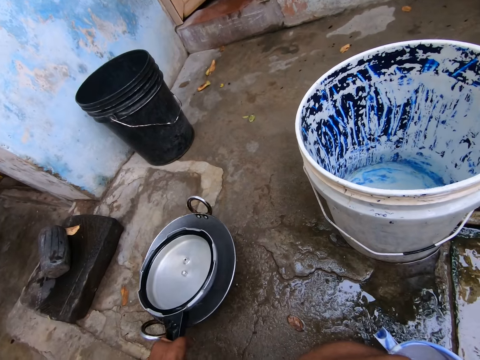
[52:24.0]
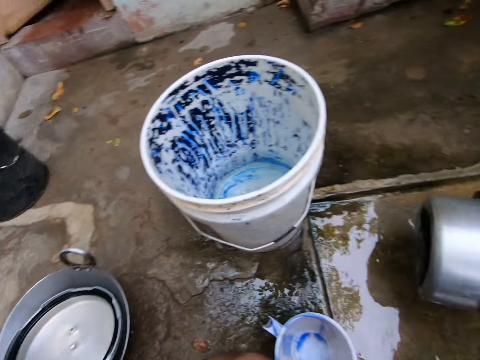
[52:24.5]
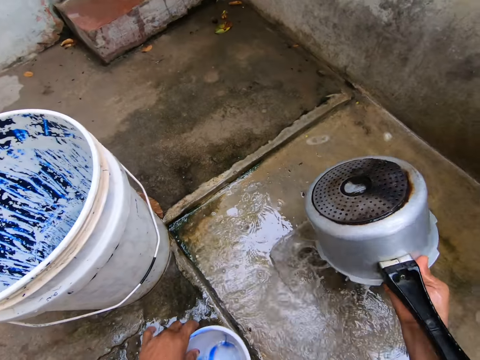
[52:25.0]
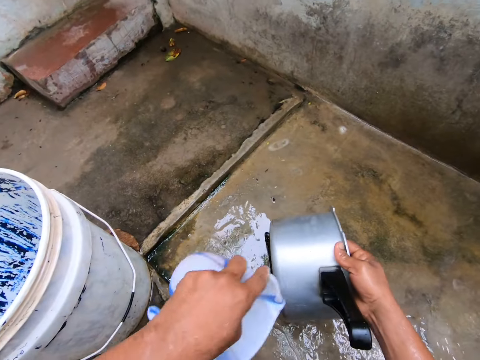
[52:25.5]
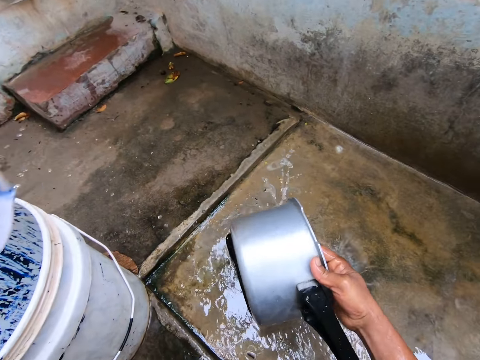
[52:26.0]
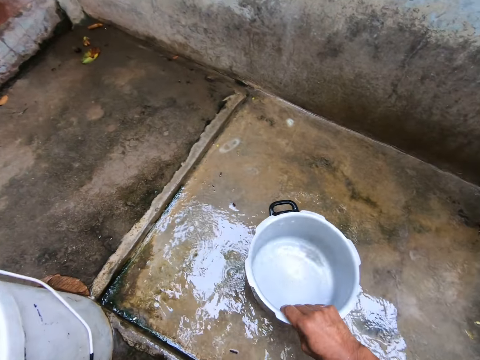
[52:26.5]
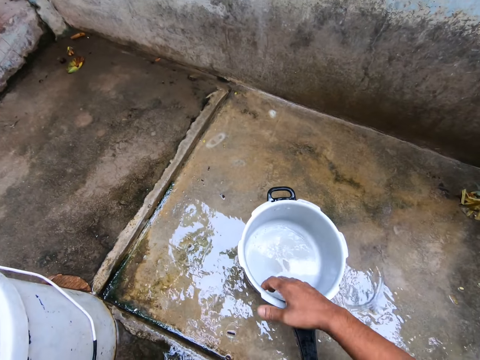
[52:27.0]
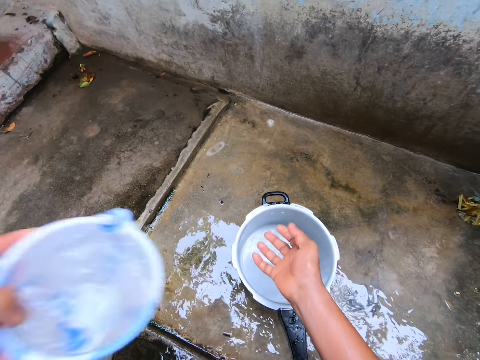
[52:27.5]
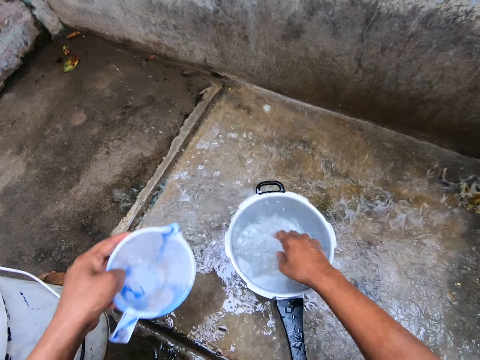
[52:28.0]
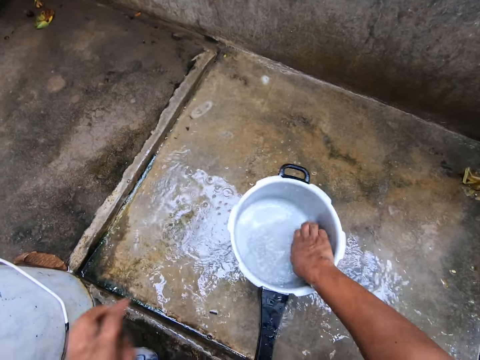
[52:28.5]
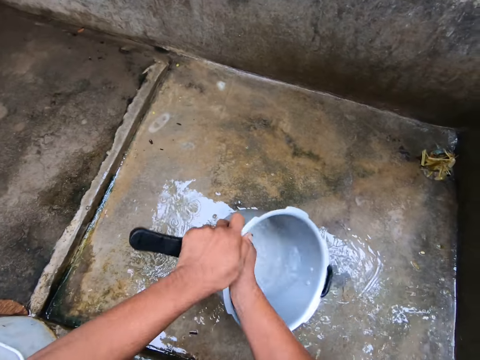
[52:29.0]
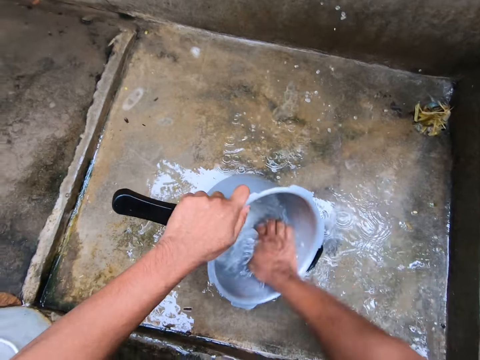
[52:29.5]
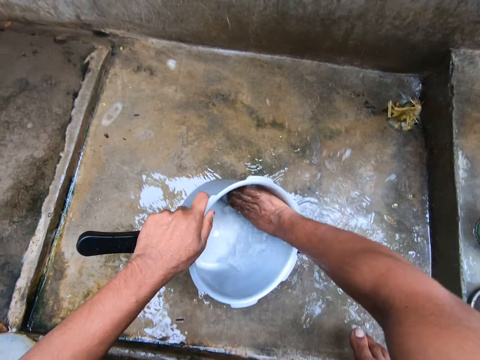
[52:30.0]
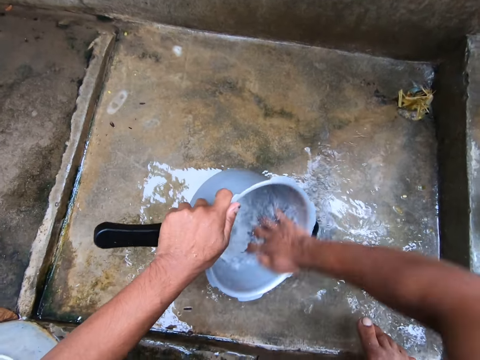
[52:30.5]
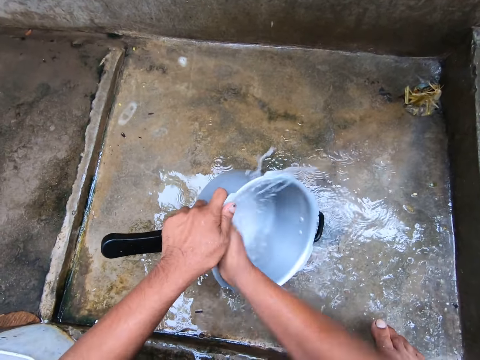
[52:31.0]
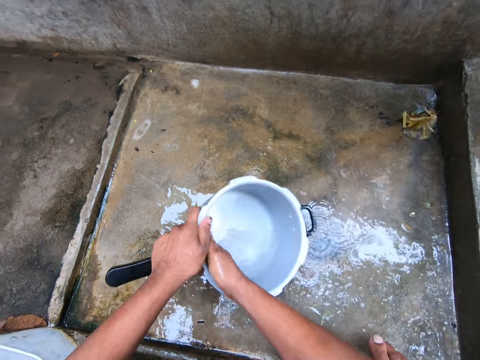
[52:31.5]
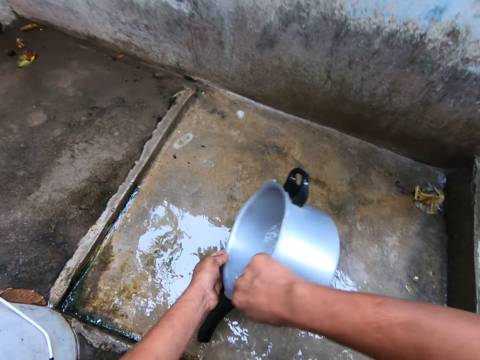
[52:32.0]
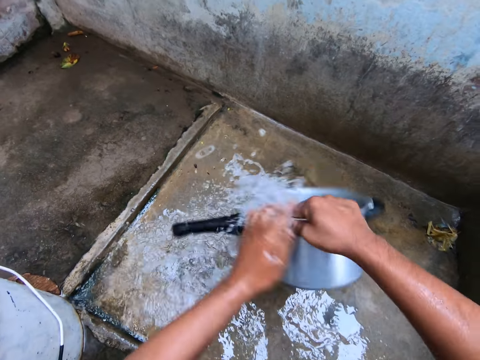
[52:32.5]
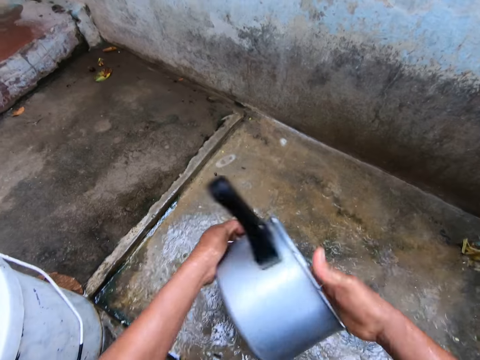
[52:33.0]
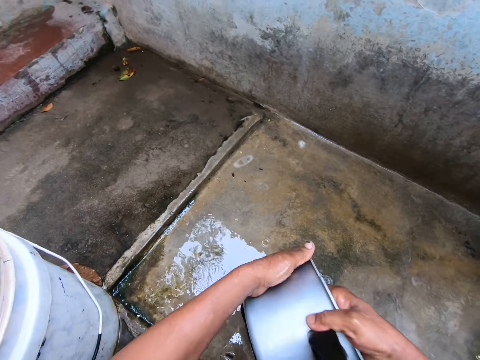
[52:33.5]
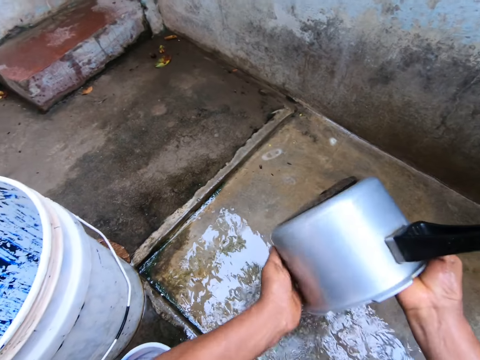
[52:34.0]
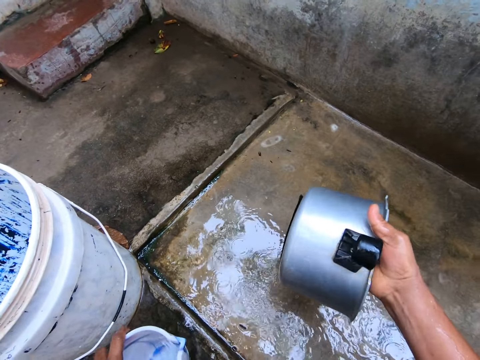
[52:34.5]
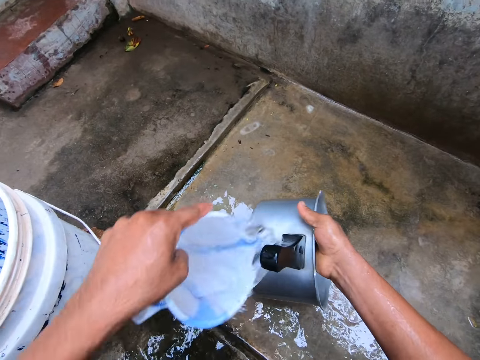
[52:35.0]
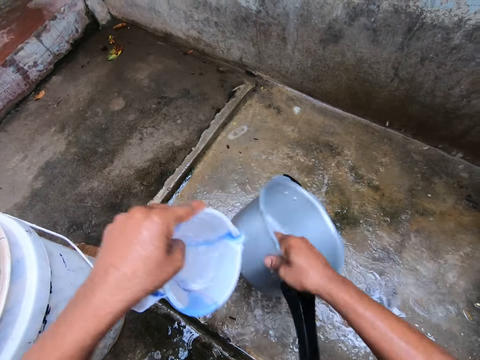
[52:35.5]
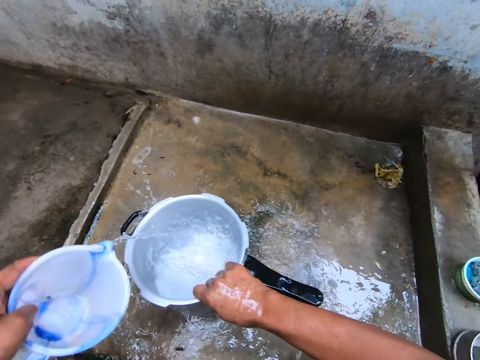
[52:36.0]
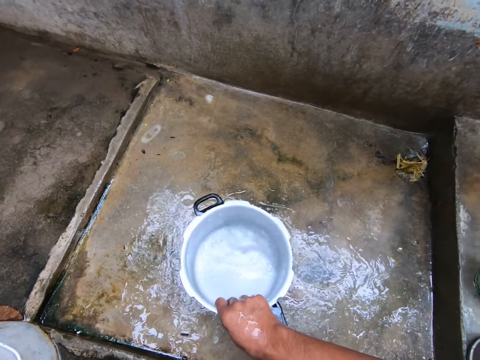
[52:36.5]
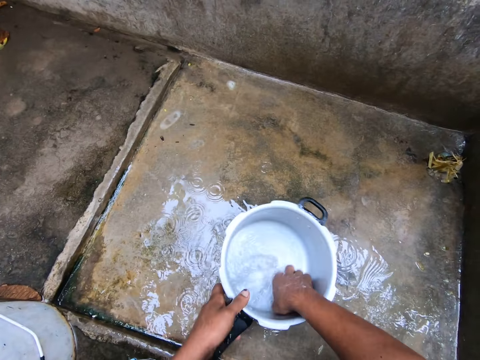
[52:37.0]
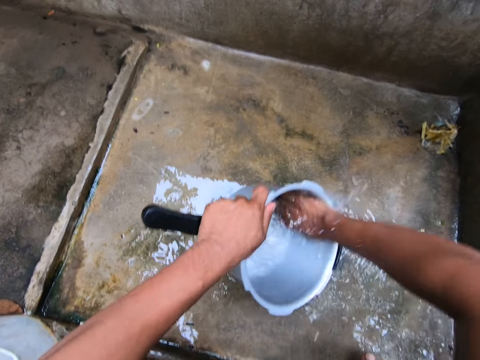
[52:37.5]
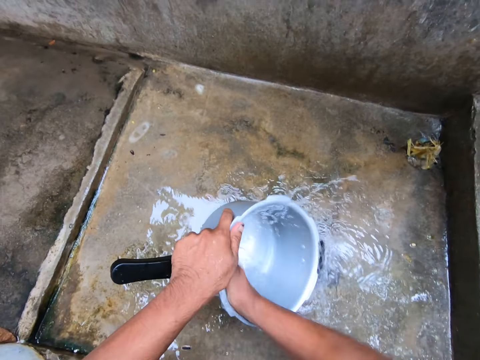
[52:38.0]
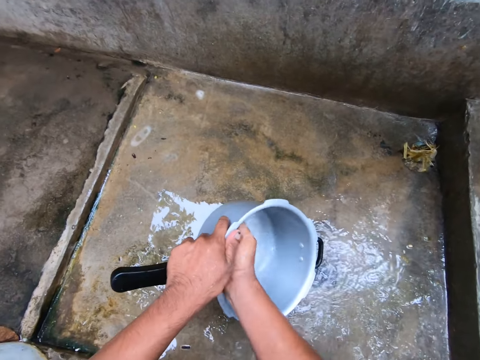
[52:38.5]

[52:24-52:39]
The camera wearer places the cooking pot lid in the deep frying pan. They pour water on the slab. They pick up a jug. They pour water on the cooking pot or pressure cooker's pot. They pour water in the cooking pot. They rinse the cooking pot. They pour water on the slab. They clean the cooking pot. They pick up the jug. They pour water on the cooking pot. They pour water in the cooking pot. They rinse the cooking pot.

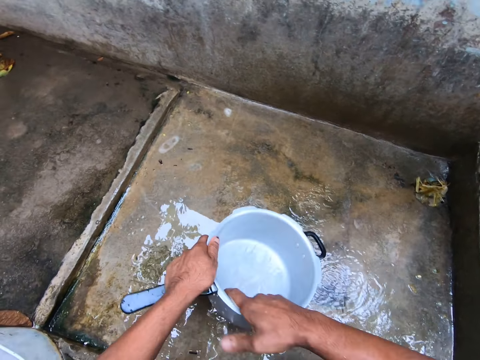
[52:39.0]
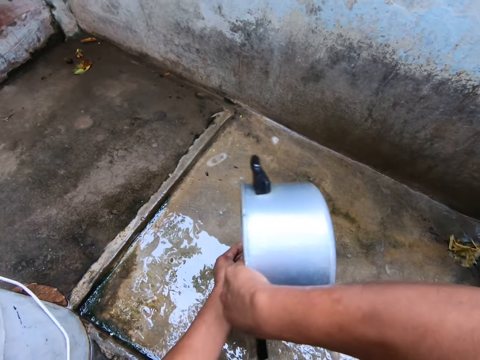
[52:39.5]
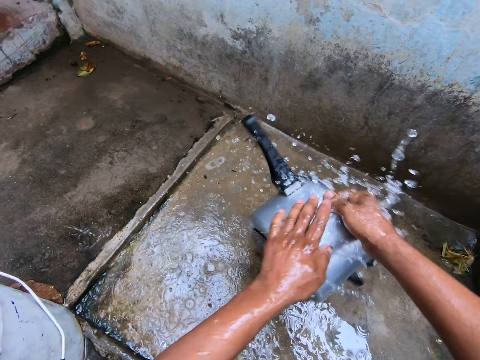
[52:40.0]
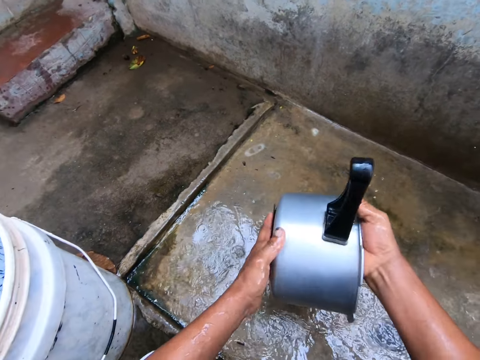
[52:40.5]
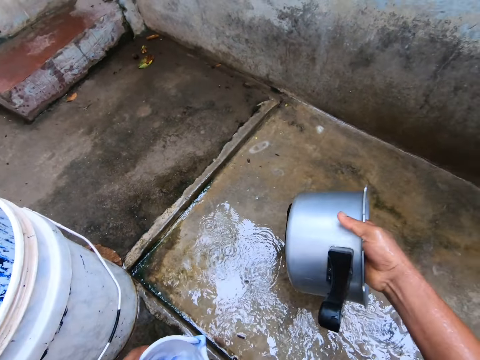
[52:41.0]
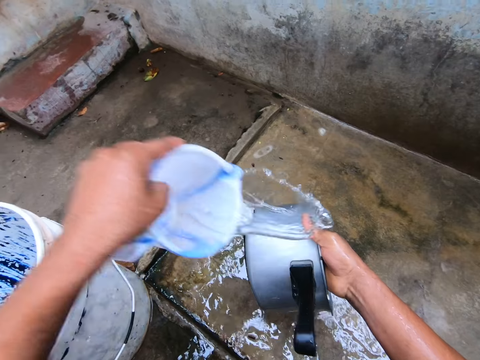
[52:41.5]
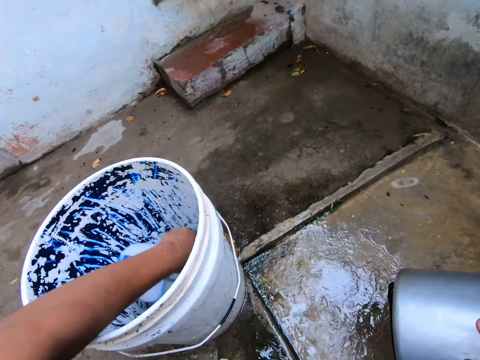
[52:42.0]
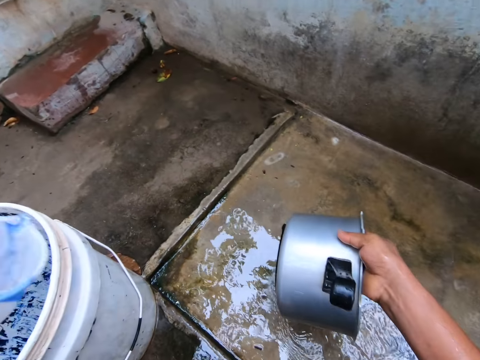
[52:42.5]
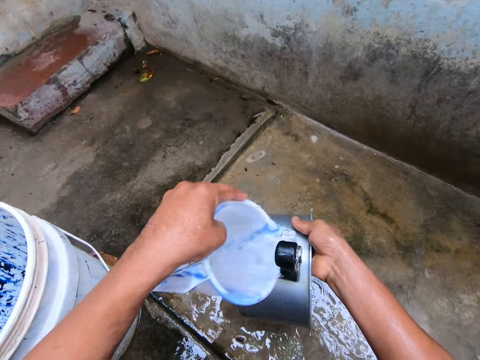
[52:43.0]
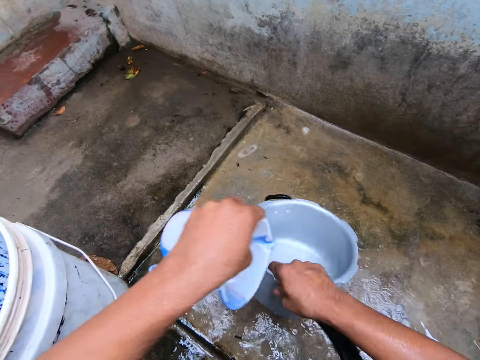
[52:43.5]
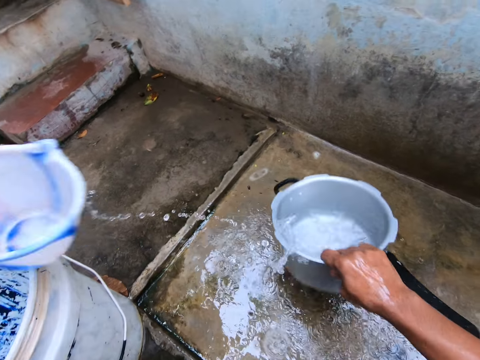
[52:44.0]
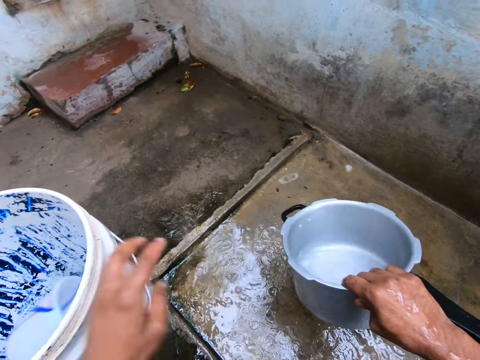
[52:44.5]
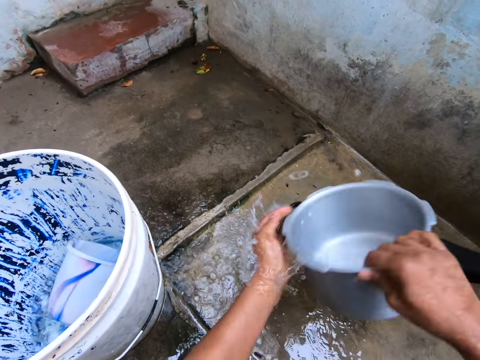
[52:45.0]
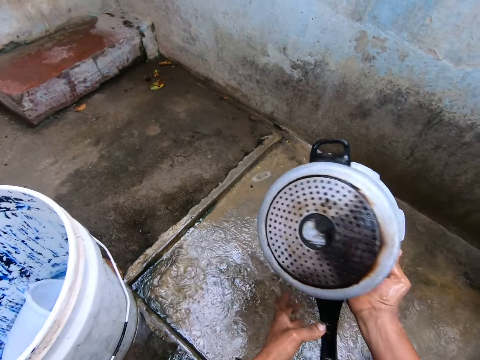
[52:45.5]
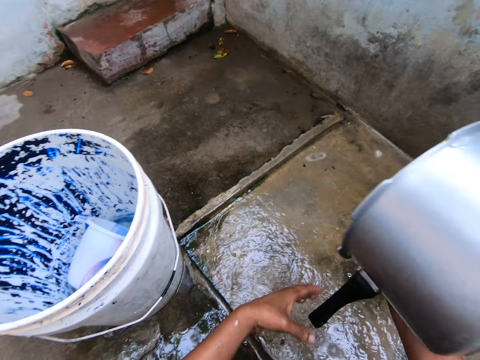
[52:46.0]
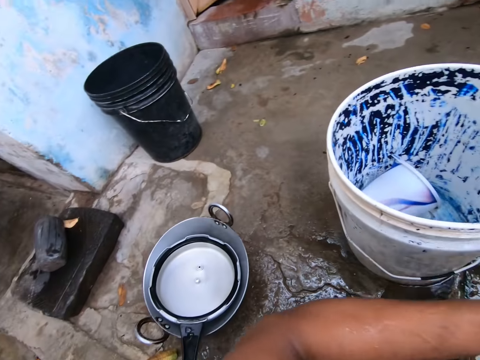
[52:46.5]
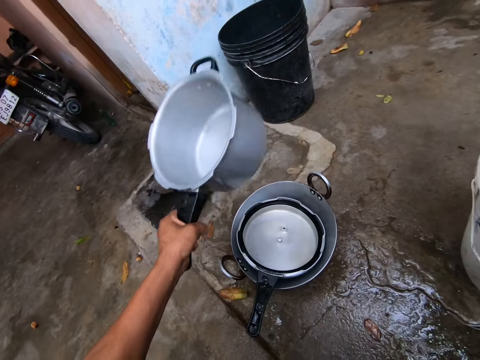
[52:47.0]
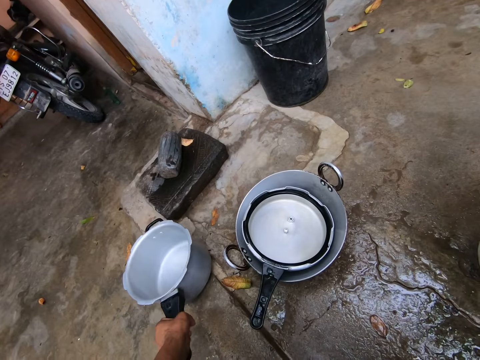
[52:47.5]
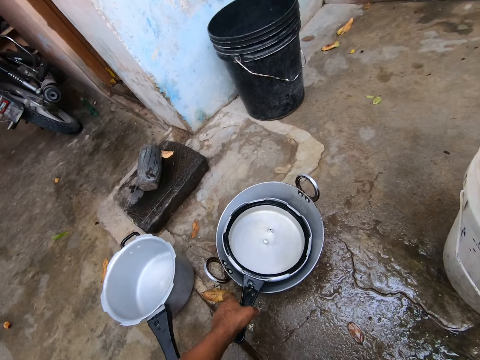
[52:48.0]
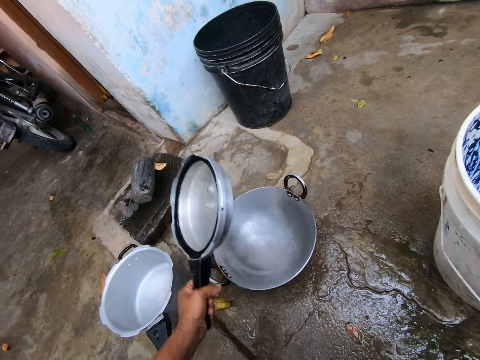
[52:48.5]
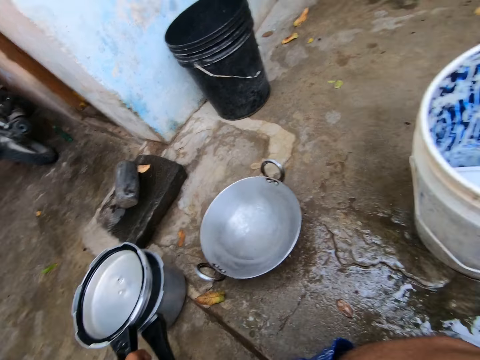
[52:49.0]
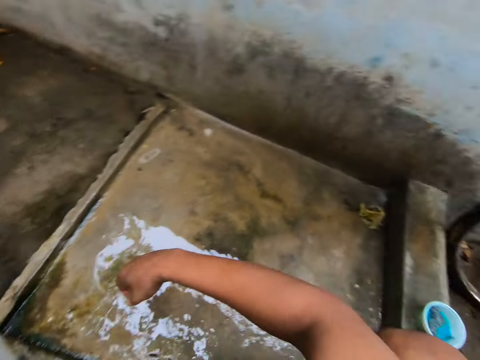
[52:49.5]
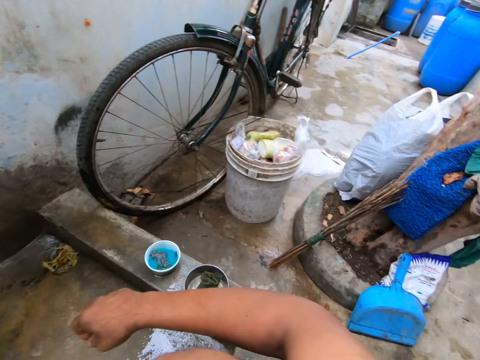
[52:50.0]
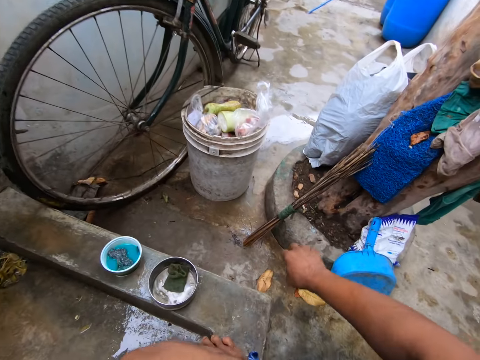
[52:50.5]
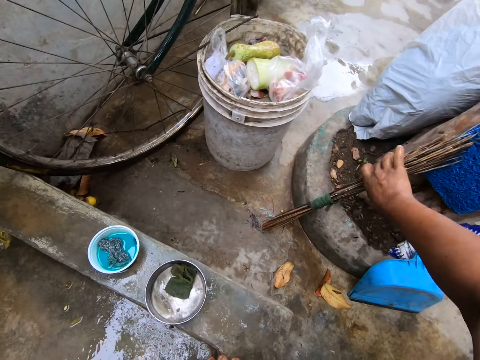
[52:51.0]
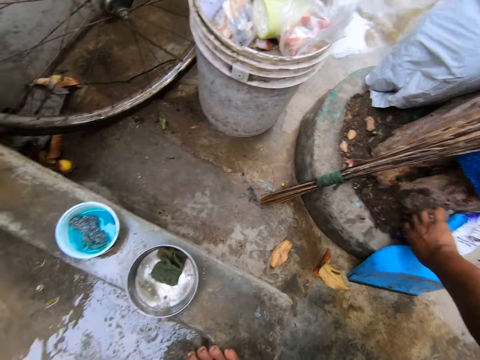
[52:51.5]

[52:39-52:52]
The camera wearer pours water on the slab. They clean the cooking pot. They pick up a jug. They pour water on the cooking pot. They fetch water with the jug in the bucket. They rinse the pressure cooker's pot. They pour water on the cooking pot. They pour water in the cooking pot. They drop the jug in the bucket. They rinse the pressure cooker's pot. They place the pressure cooker's pot on the floor. They pick up the cooking pot lid. They place the cooking pot lid on the cooking pot.
